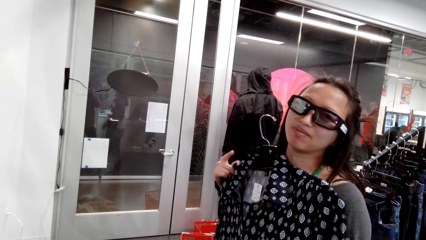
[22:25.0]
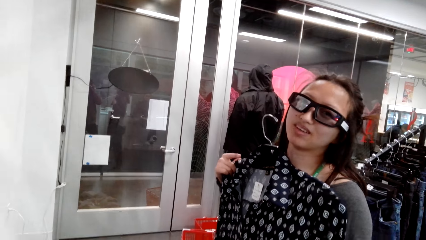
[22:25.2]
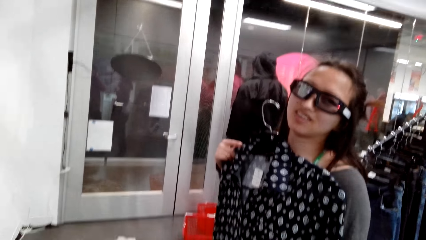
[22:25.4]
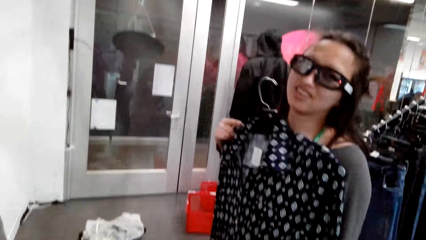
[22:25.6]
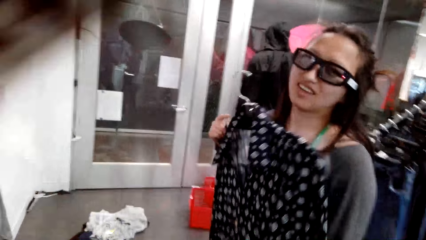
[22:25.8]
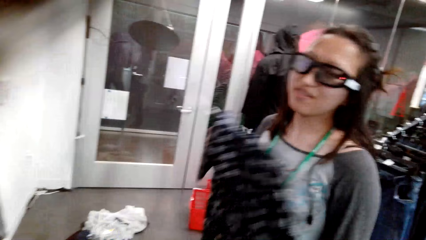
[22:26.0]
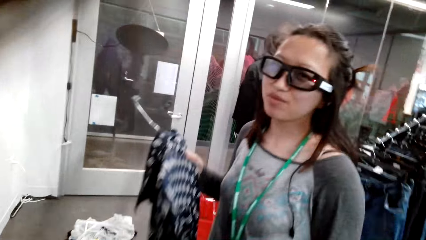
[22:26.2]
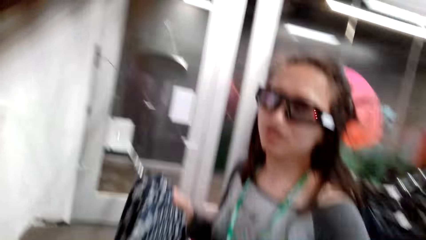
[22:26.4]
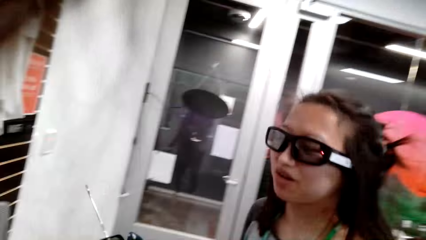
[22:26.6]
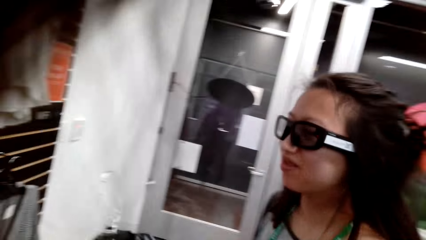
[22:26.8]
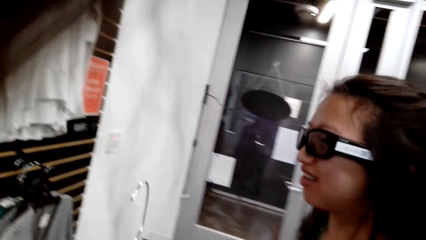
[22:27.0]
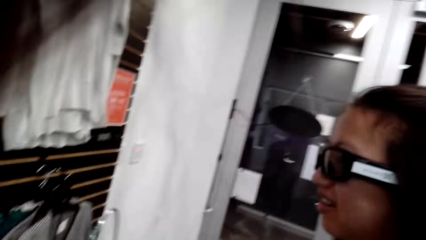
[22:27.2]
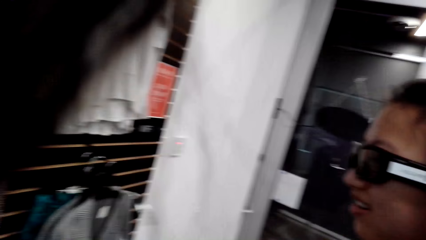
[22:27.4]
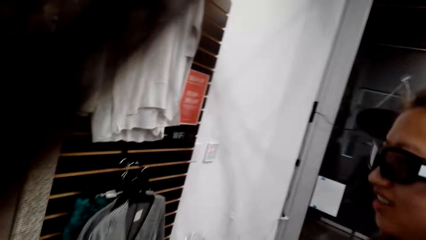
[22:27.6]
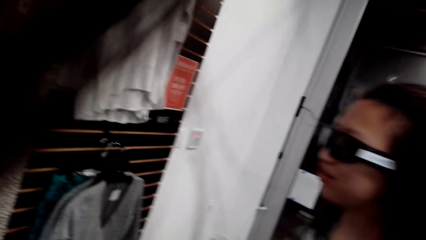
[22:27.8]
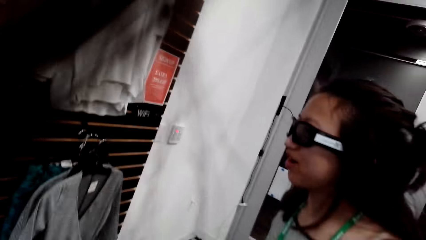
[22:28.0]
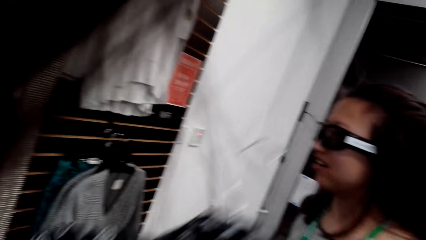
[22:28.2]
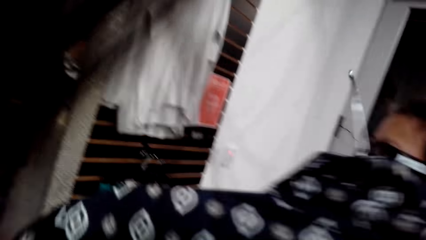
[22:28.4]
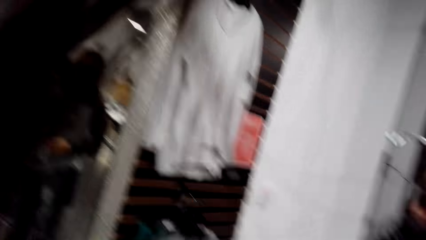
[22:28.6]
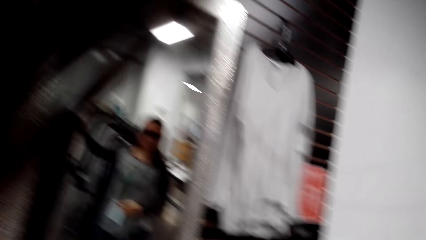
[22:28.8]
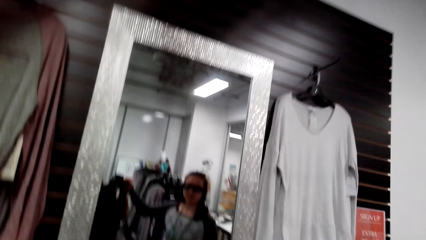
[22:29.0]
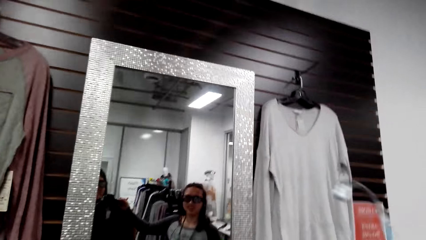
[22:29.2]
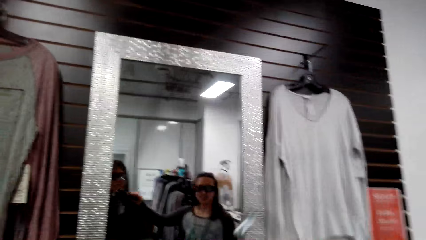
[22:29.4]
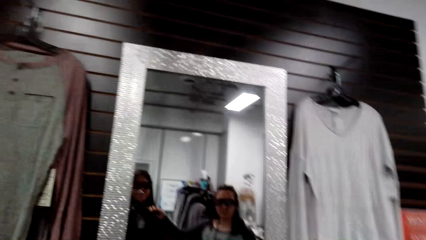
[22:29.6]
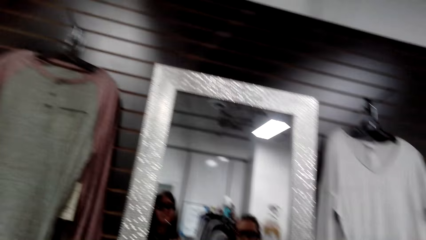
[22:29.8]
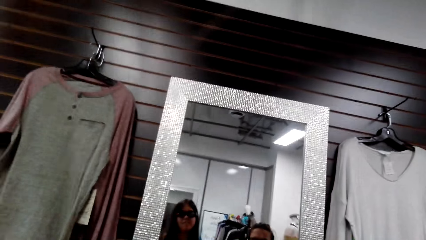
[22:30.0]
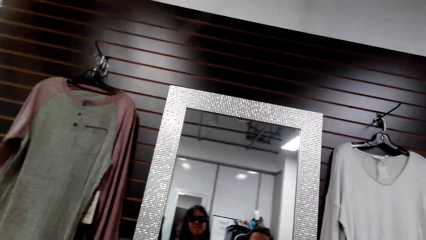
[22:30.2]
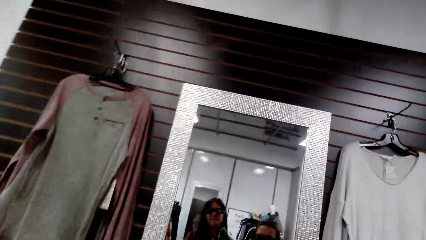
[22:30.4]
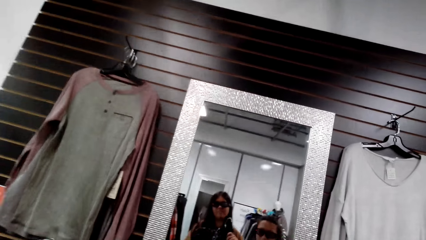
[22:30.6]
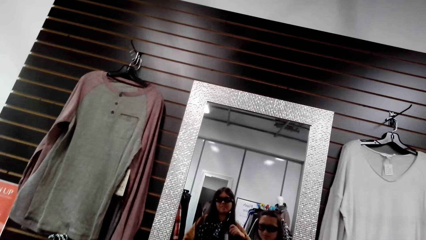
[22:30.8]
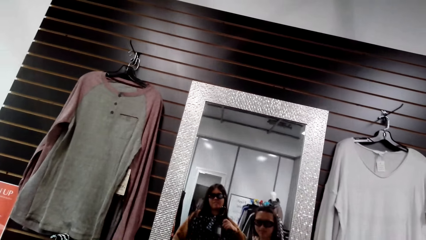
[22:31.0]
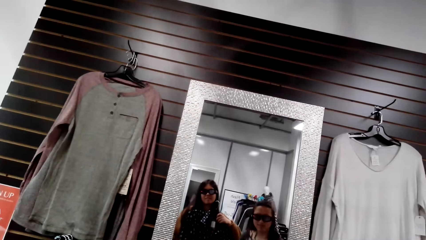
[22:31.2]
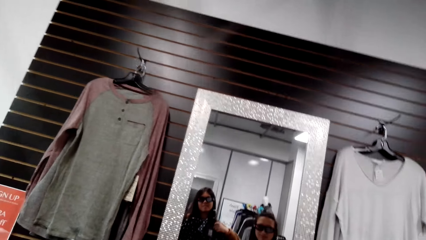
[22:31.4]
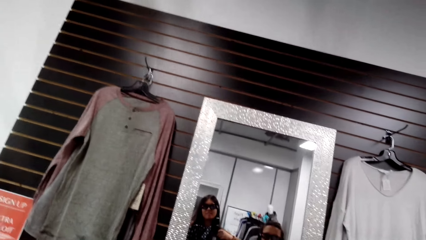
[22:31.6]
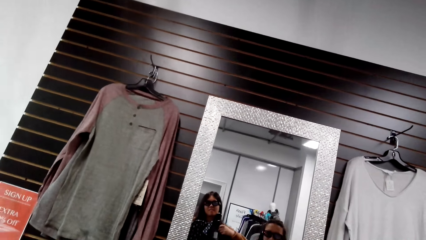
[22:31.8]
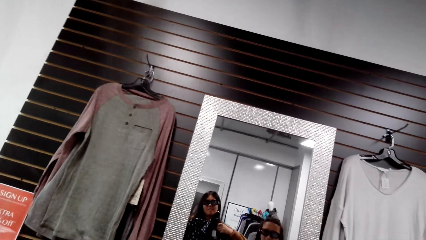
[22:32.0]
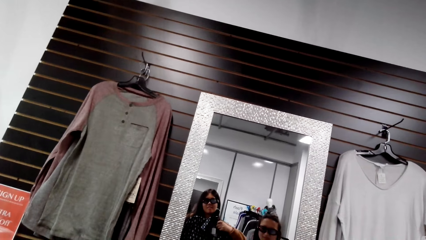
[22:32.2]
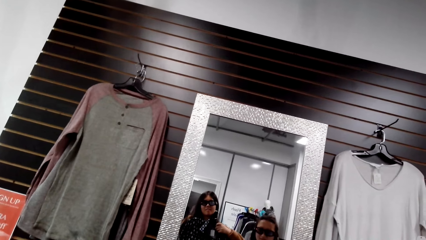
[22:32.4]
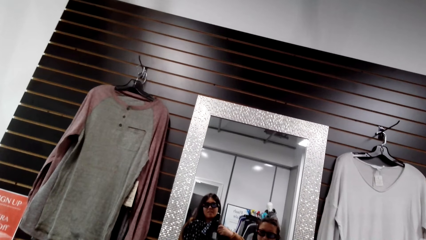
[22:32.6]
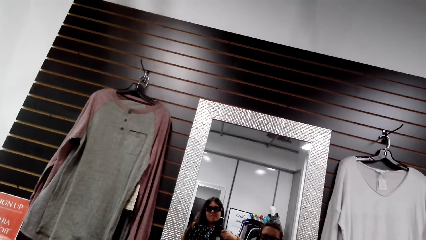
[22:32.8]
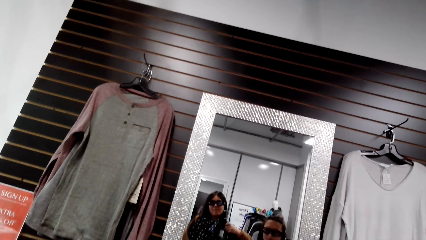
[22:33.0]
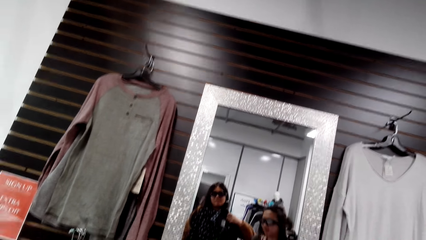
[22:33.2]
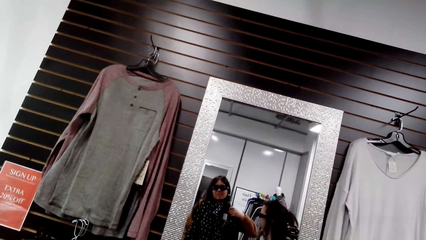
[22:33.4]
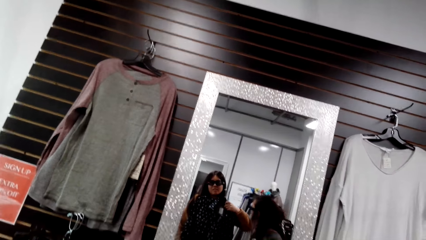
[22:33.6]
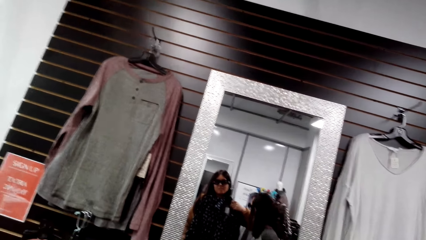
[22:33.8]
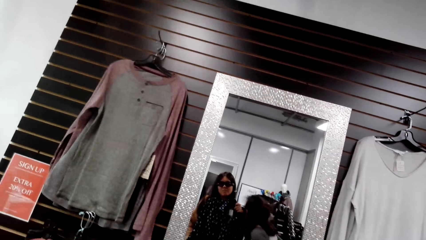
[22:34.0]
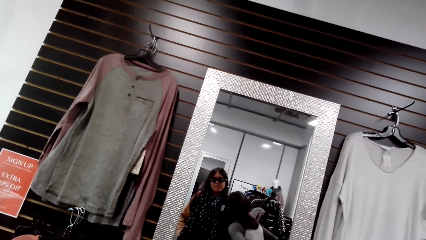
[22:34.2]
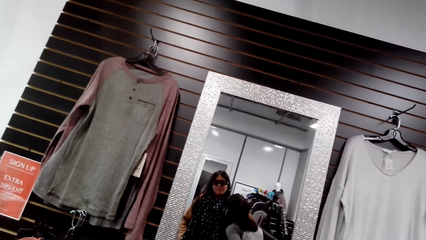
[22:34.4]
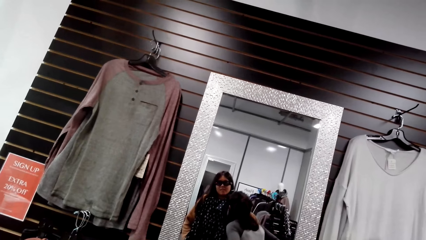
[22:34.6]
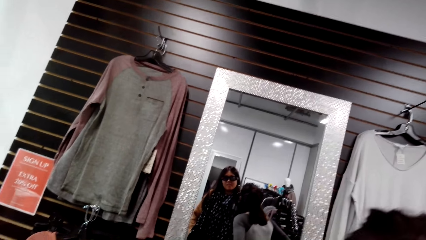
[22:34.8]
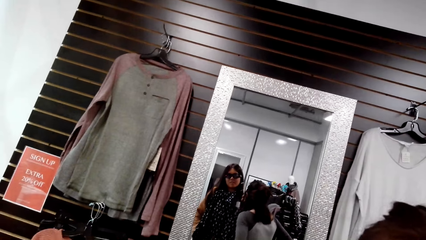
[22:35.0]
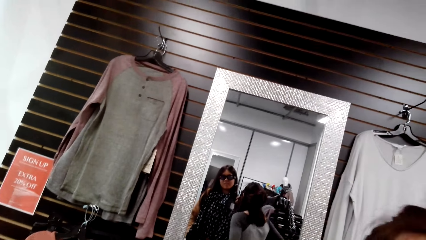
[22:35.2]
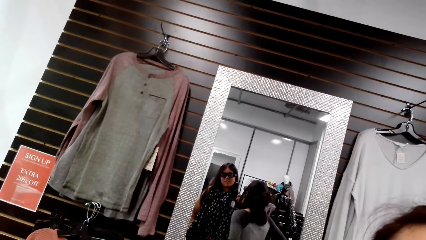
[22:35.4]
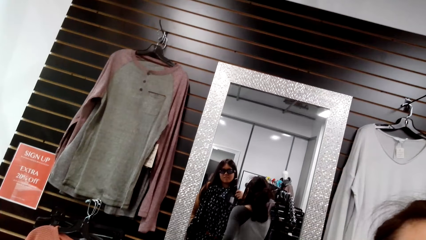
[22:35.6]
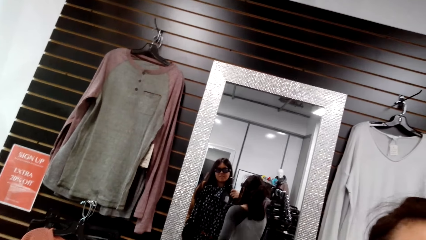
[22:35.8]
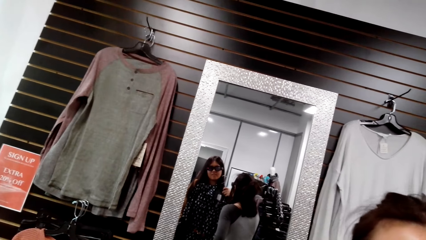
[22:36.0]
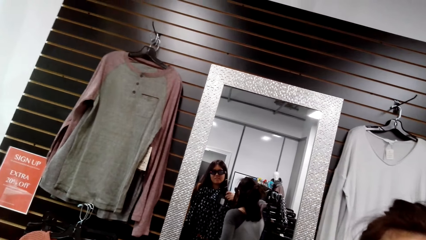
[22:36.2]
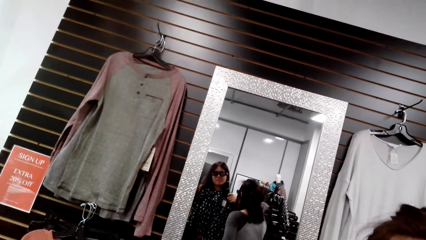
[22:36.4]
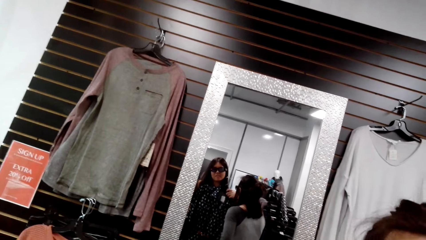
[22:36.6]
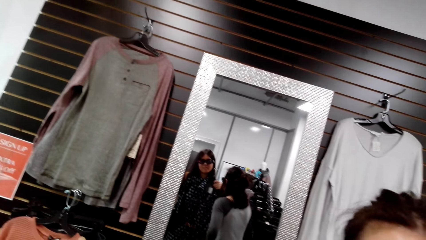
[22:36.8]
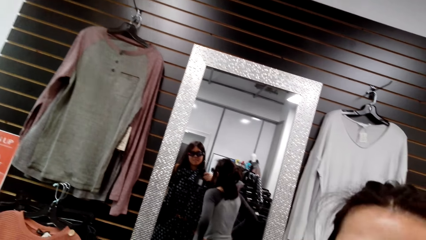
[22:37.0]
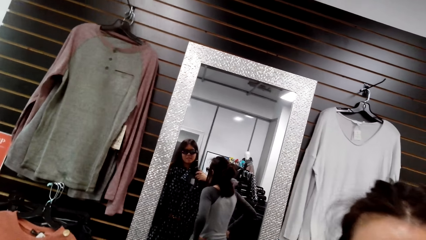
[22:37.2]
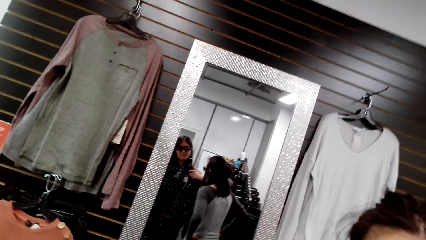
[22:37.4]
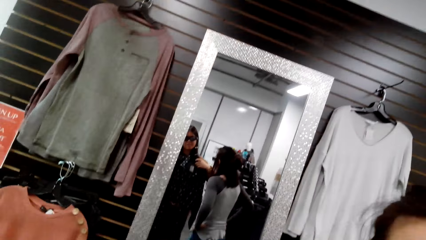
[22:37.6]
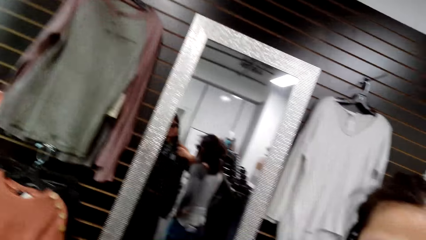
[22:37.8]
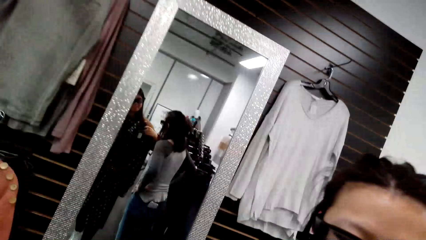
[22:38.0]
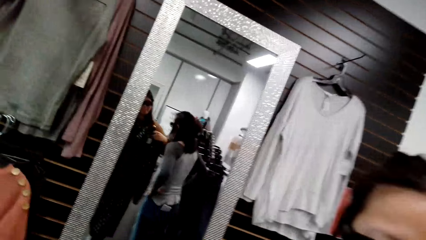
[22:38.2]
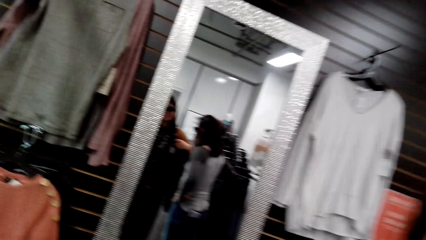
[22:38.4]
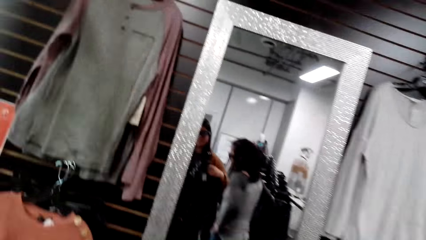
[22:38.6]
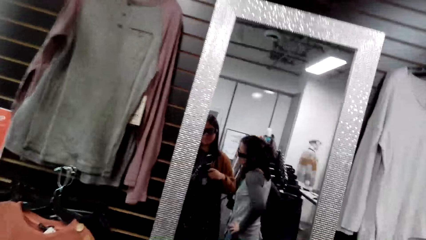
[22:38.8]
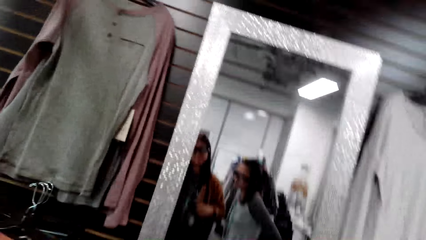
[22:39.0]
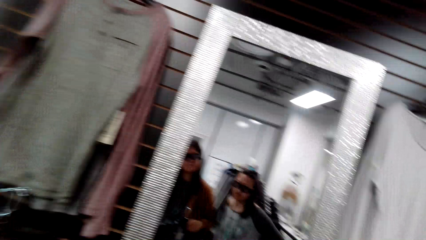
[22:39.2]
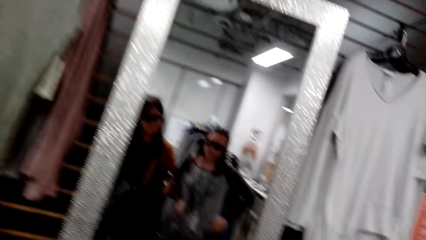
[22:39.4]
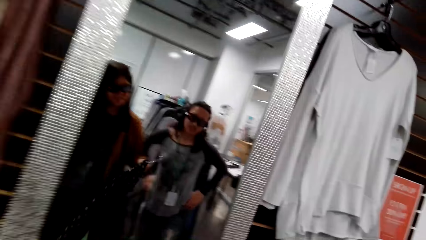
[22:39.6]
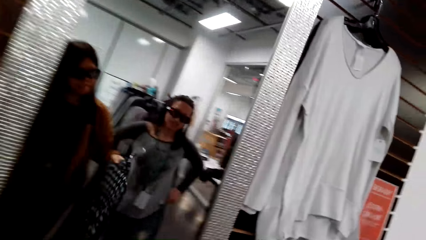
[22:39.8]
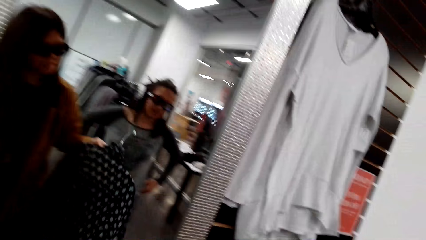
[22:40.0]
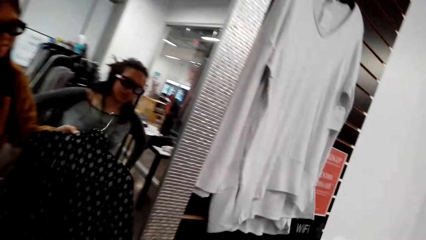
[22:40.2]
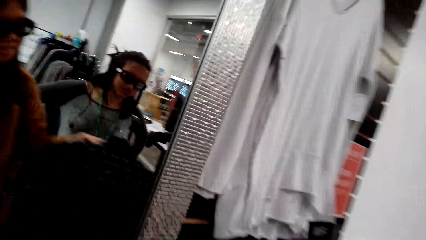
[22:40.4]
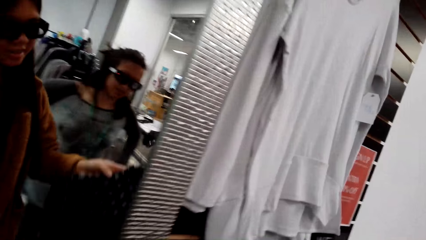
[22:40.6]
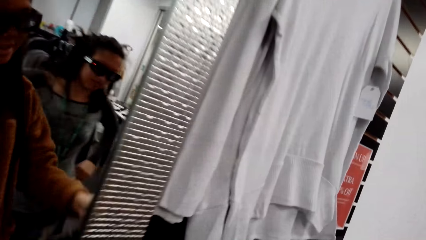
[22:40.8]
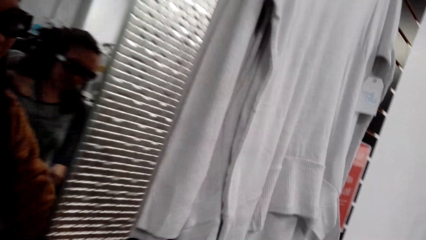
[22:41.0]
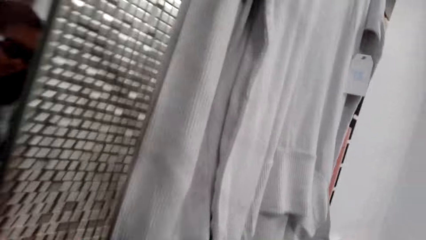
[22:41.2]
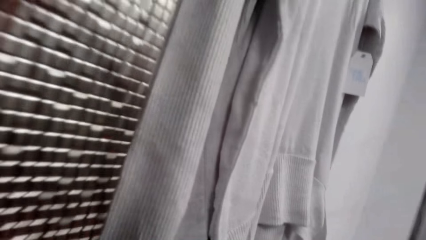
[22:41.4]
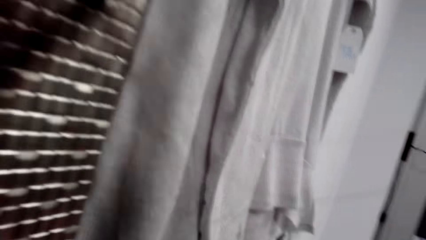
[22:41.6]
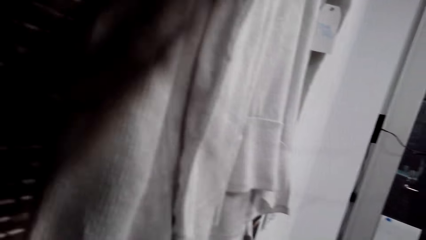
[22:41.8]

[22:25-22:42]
A man looks at the camera wearer. The man talks to the camera wearer. A woman looks at the mirror and picks a dress. The camera wearer looks into the mirror. The woman puts the dress down.
